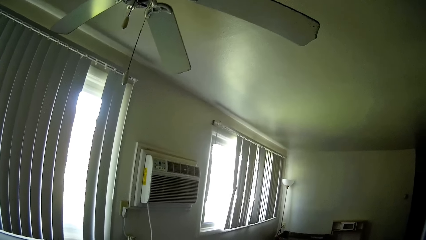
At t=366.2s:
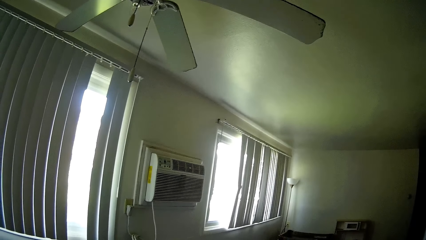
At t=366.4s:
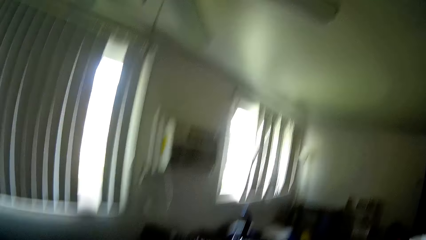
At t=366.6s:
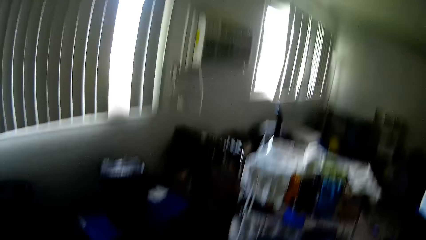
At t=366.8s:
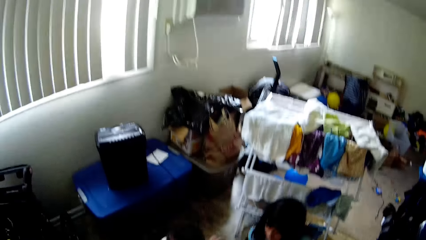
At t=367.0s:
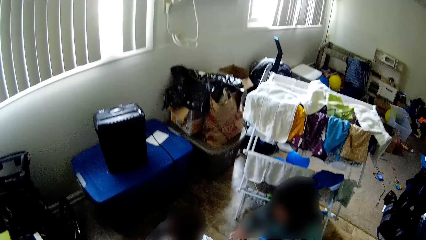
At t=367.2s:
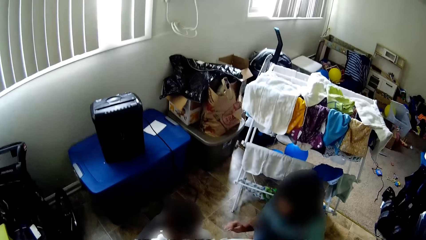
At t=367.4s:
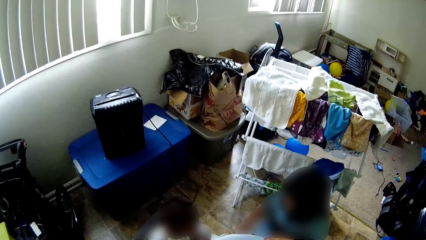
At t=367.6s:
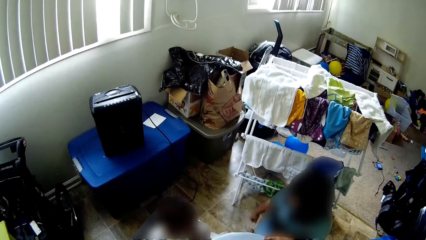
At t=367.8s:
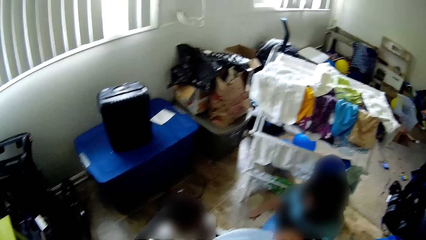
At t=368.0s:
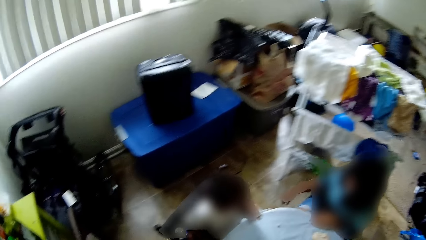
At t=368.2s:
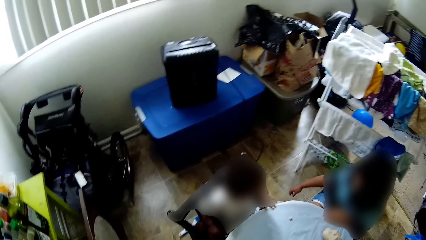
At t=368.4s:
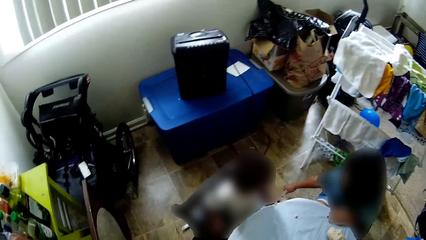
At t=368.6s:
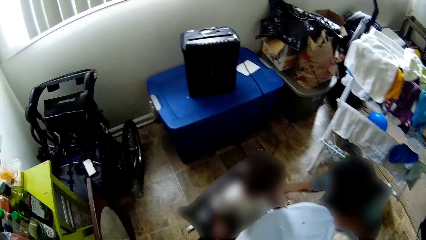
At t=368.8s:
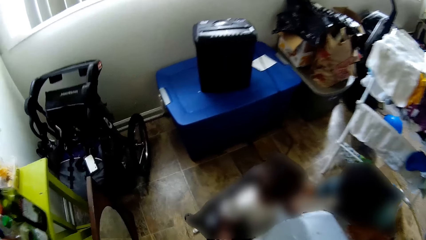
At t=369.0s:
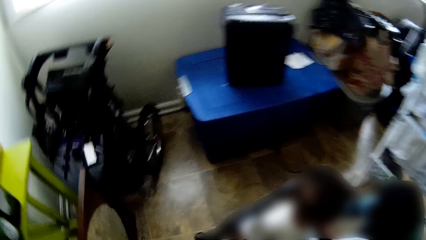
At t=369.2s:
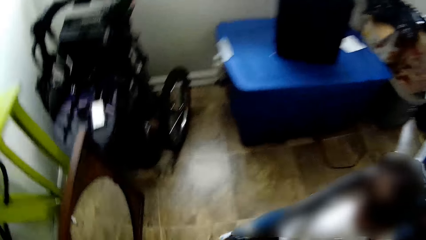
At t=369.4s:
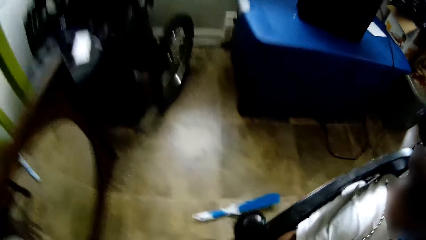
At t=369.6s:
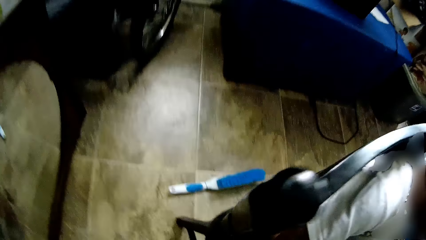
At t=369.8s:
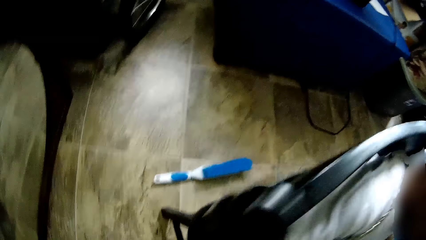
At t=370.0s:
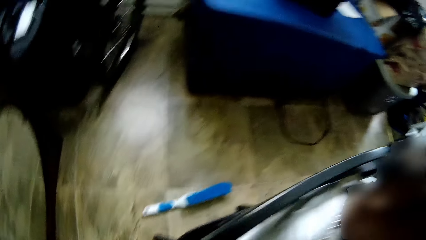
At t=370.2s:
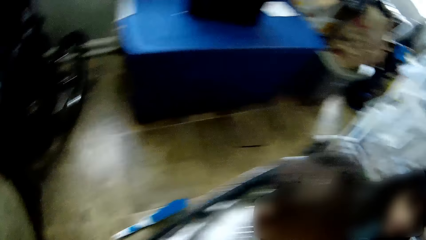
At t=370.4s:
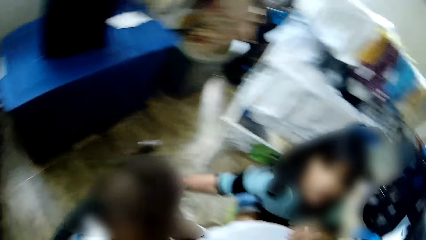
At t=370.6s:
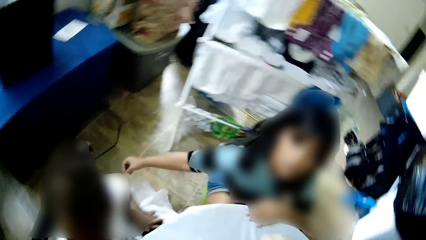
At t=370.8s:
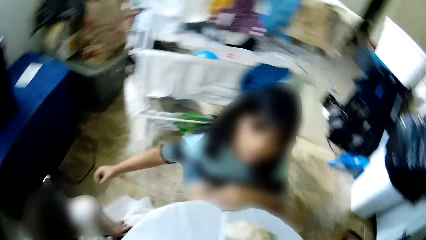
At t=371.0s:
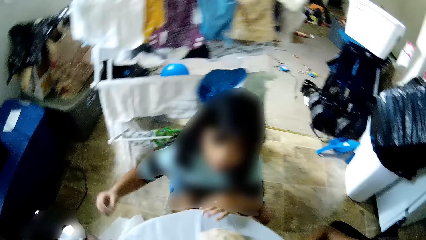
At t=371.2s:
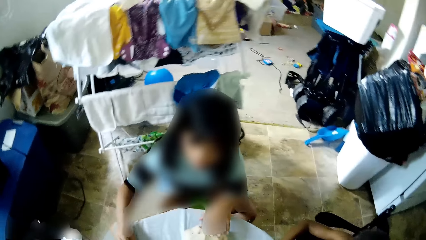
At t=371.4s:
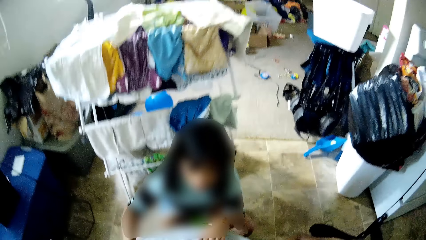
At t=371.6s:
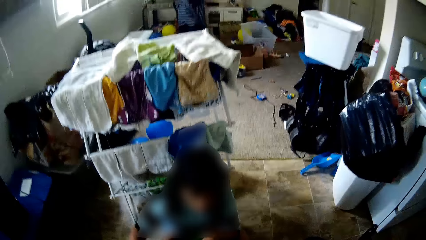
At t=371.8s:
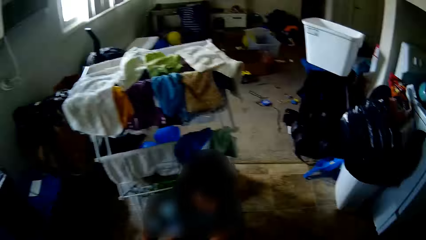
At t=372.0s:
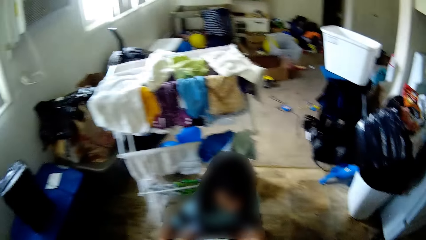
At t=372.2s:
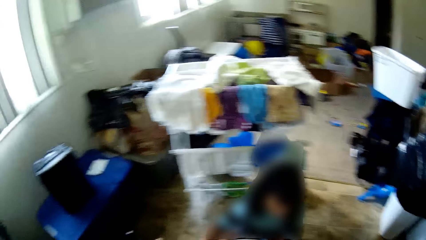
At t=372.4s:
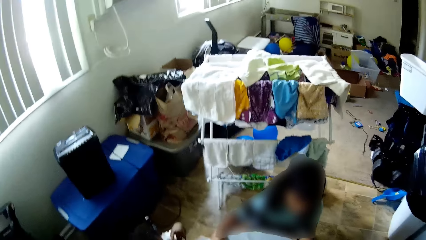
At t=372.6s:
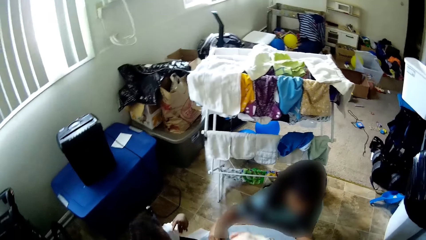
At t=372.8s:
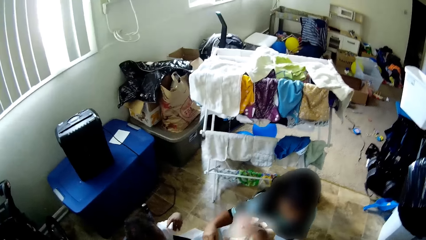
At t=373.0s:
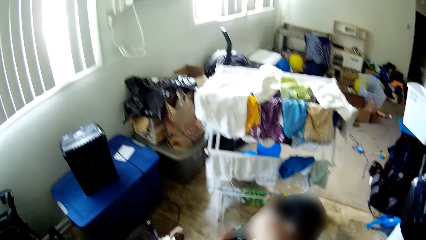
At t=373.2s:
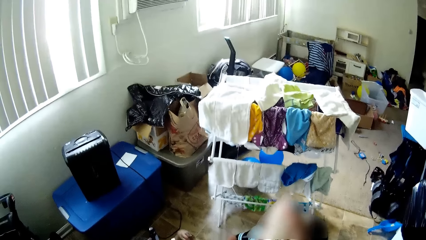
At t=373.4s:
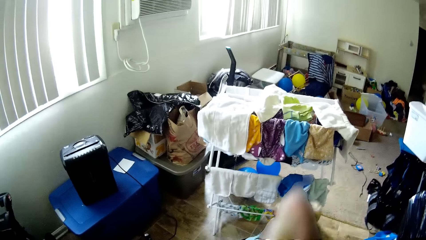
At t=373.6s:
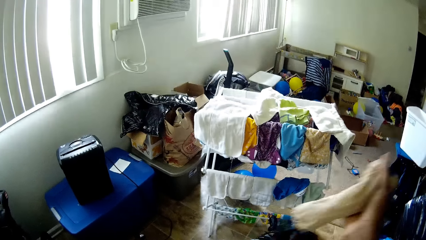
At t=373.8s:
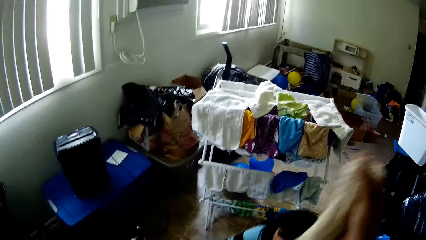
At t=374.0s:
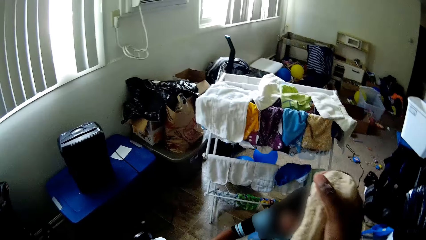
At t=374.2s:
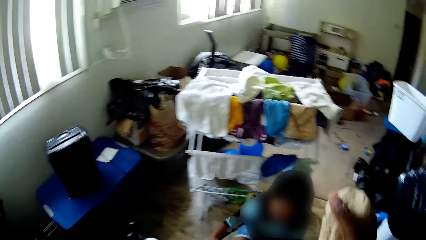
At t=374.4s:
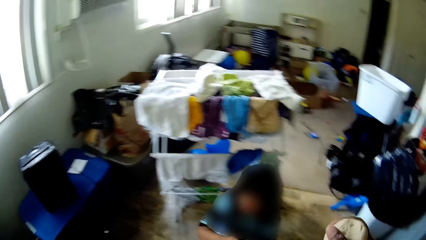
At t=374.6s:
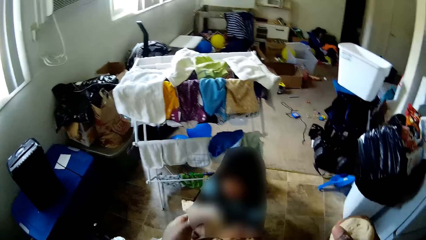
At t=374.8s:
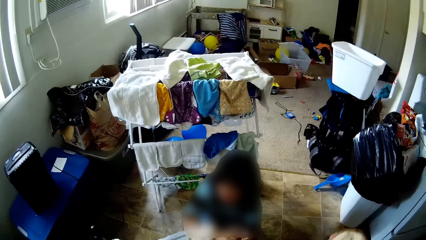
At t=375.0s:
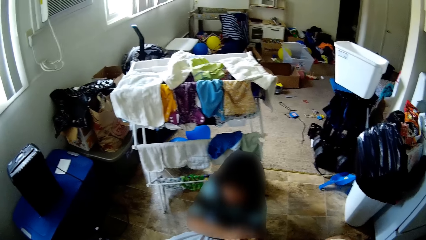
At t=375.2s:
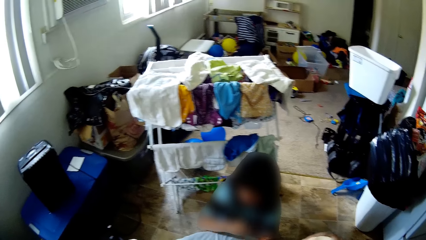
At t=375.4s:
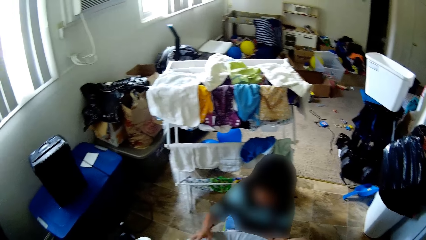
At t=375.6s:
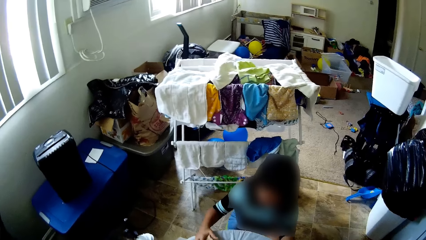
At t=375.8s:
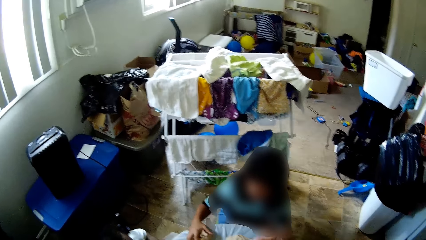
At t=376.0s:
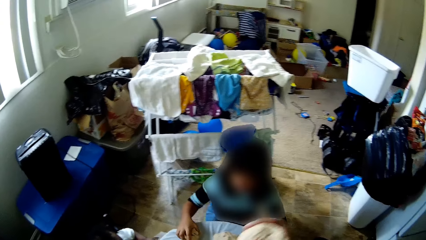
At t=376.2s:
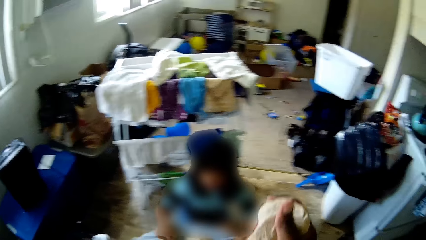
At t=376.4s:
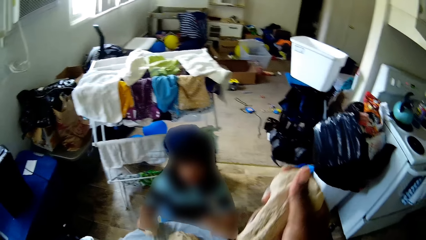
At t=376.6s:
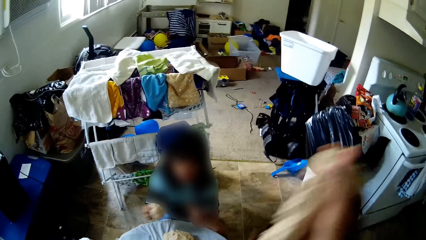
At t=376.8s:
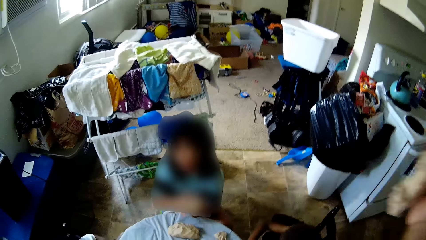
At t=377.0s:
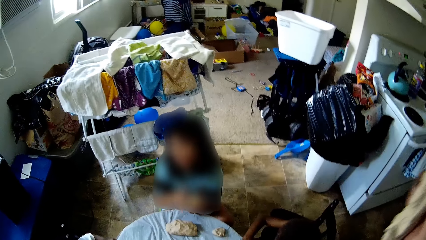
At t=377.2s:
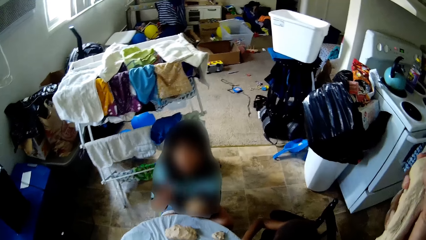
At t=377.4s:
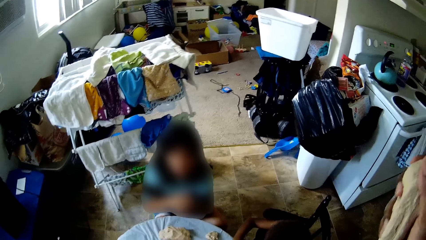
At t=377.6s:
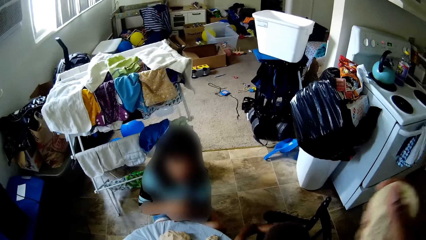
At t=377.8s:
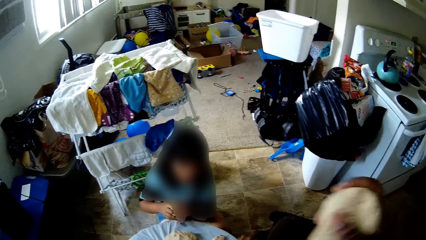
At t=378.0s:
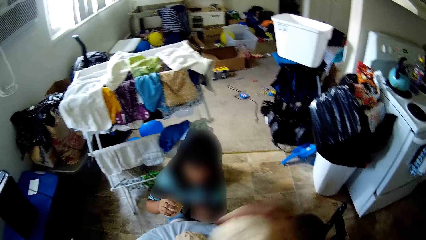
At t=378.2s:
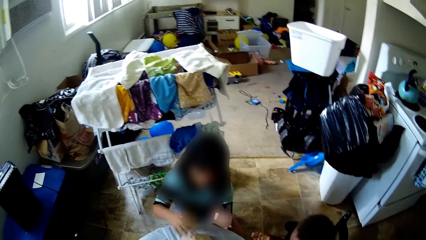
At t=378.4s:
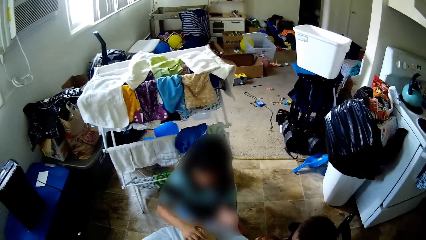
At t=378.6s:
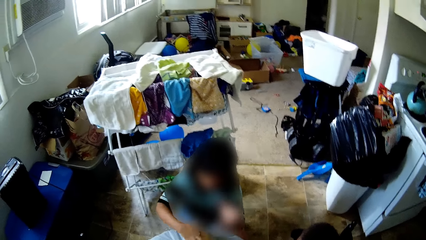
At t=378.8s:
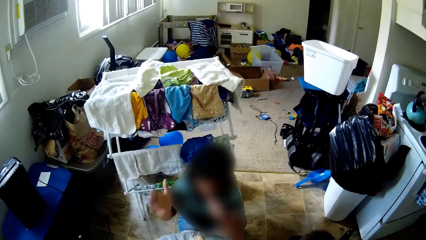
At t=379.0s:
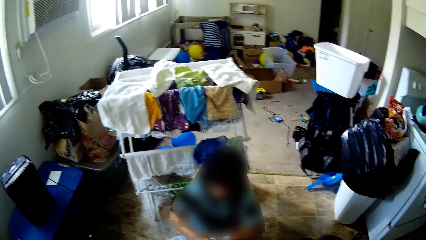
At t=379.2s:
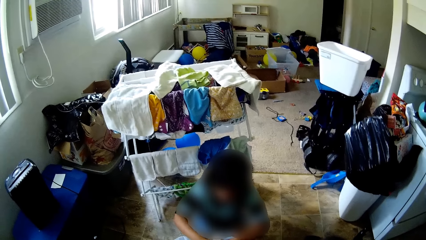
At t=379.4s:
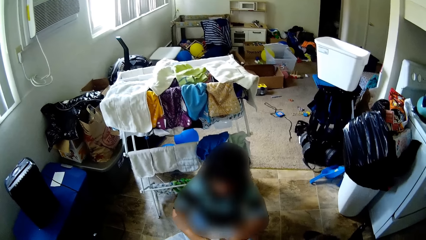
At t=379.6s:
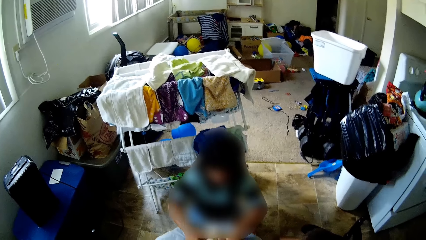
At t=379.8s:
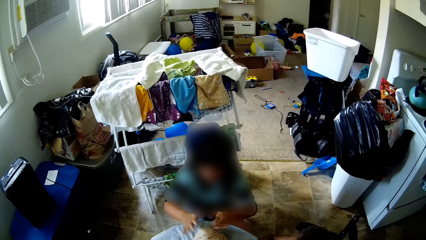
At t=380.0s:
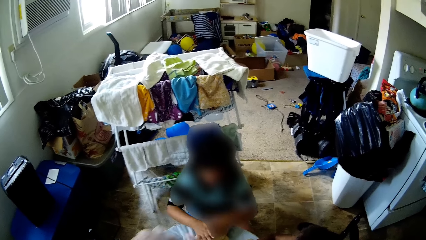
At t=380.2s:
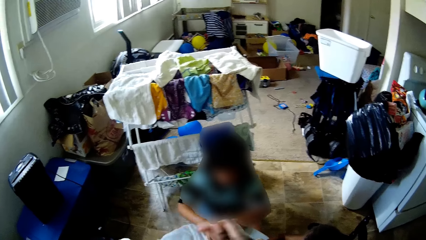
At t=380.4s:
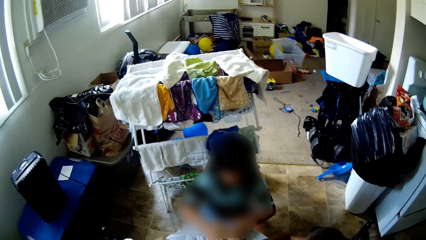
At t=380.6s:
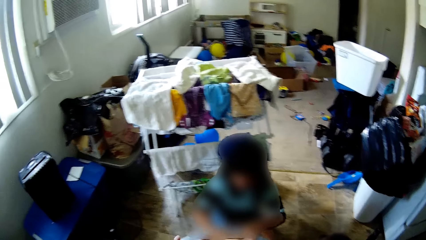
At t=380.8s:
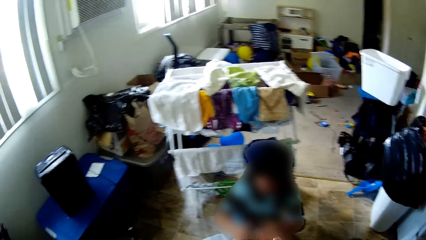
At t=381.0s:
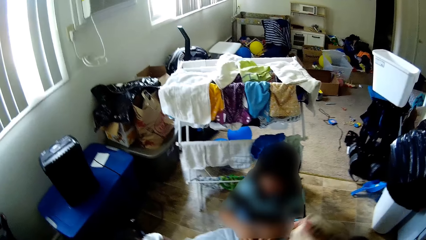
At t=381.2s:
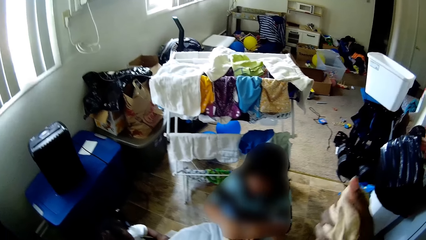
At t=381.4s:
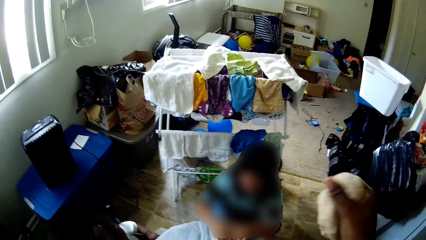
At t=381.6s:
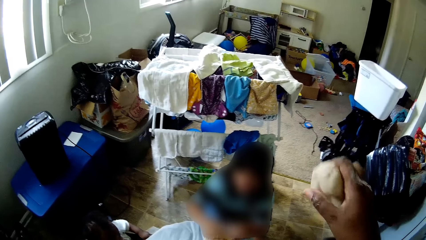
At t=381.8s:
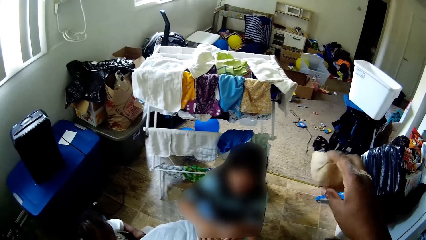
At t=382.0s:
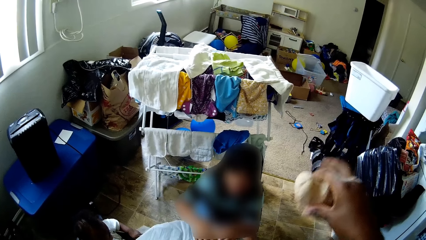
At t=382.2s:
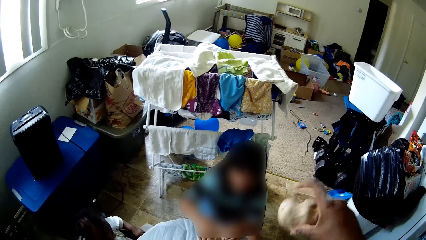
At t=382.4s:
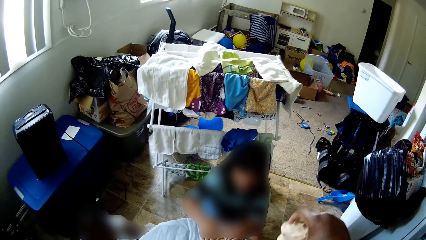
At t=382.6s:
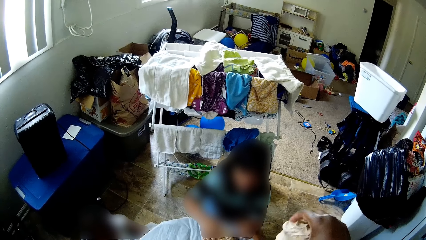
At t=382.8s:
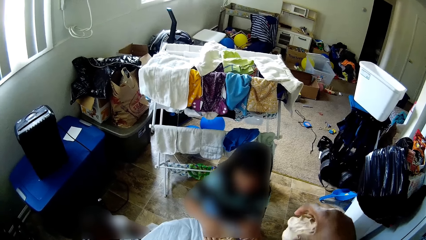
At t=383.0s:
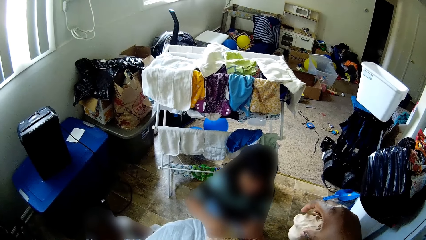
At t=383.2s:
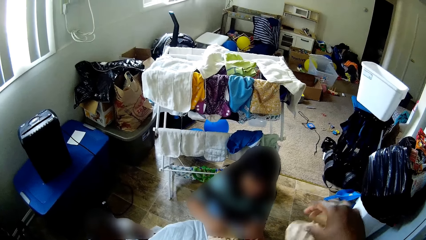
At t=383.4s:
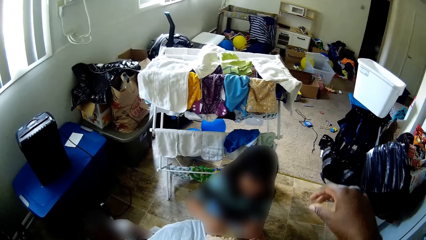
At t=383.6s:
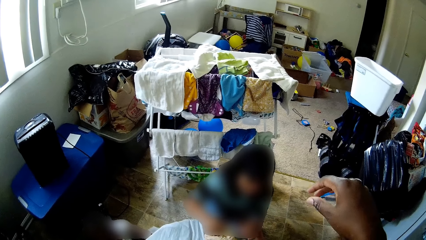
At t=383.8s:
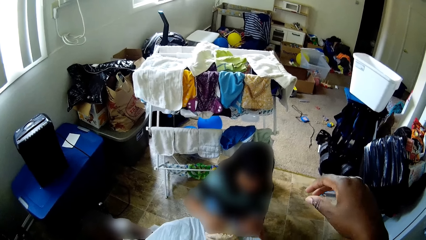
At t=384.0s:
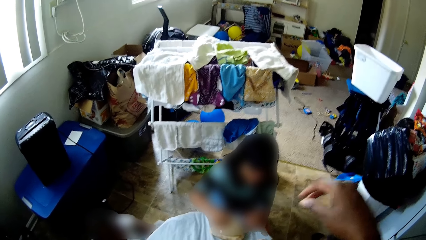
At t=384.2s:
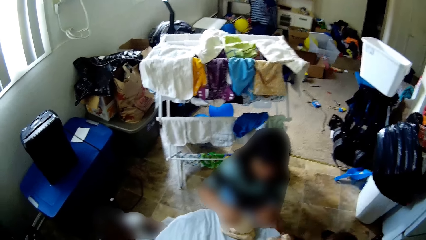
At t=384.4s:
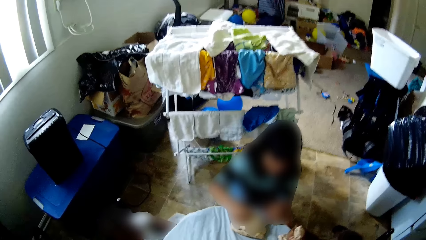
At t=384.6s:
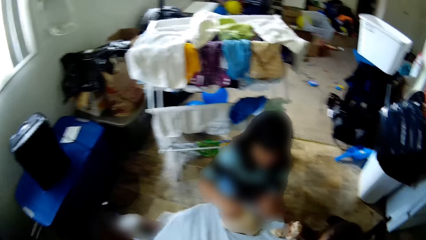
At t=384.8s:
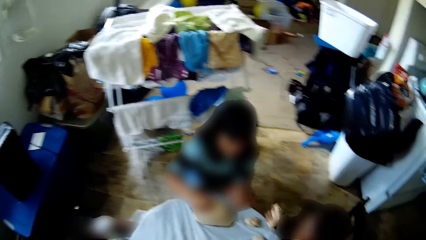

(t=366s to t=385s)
The camera wearer bends down. He stands up. He cuts the dough with his hands. He drops the dough on the table. The girl picks a lump of dough from the table with her right hand. The camera wearer cuts the dough with his hands. The girl passes the lump of dough from her right hand to her left hand. The camera wearer interacts with the girl. The girl passes the lump of dough from her left hand to her right hand. She drops the lump of dough in her right hand on a lump of dough on the table. She kneads the lump of dough on the table with both hands. The camera wearer kneads the dough with his right hand. He drops the dough on the table.
